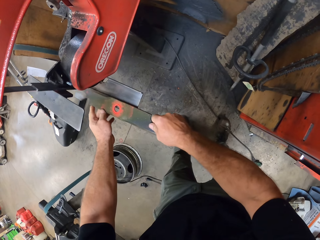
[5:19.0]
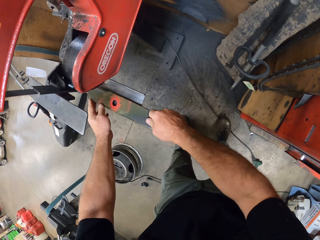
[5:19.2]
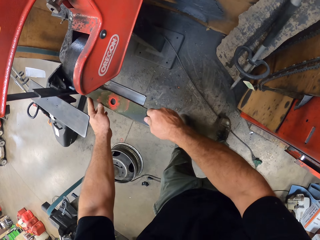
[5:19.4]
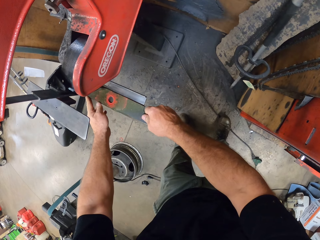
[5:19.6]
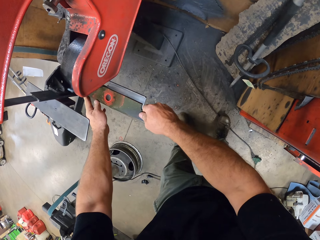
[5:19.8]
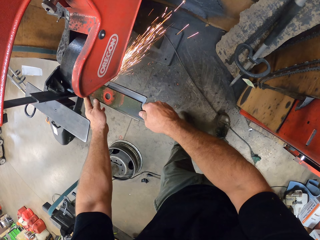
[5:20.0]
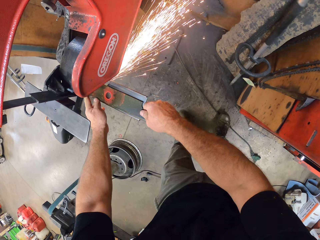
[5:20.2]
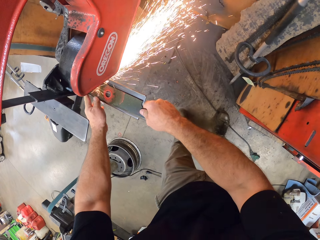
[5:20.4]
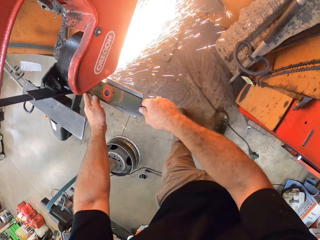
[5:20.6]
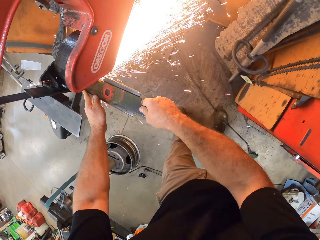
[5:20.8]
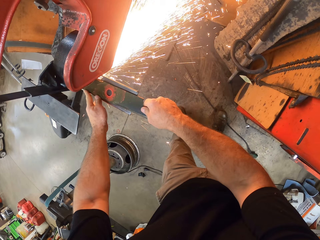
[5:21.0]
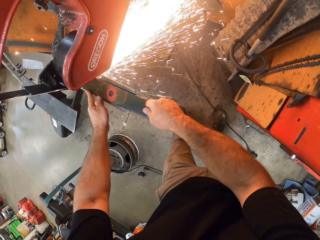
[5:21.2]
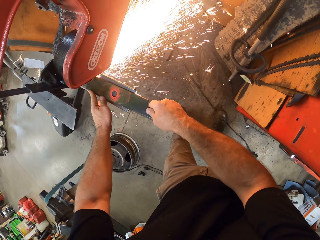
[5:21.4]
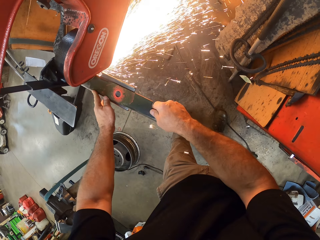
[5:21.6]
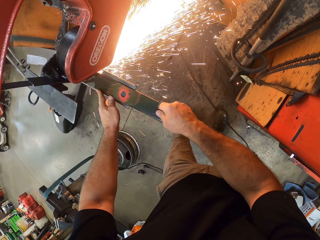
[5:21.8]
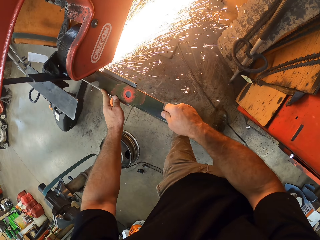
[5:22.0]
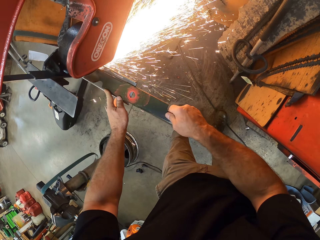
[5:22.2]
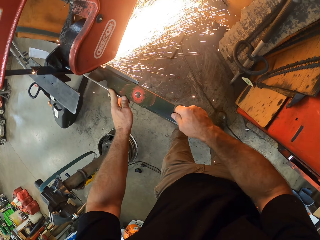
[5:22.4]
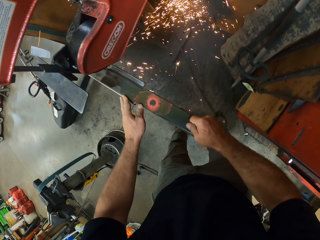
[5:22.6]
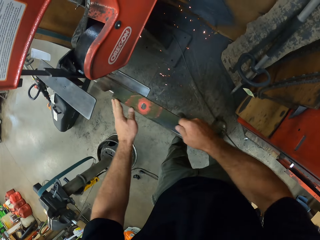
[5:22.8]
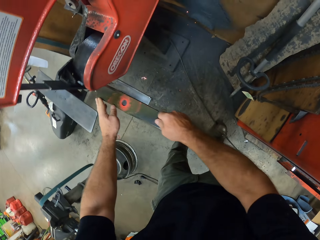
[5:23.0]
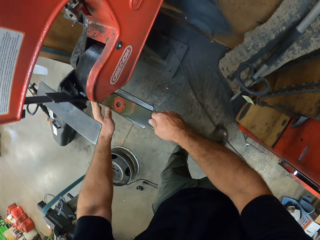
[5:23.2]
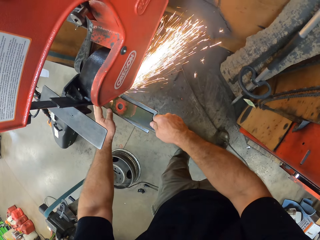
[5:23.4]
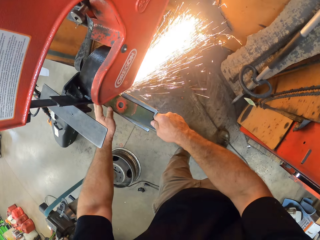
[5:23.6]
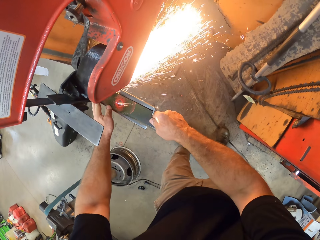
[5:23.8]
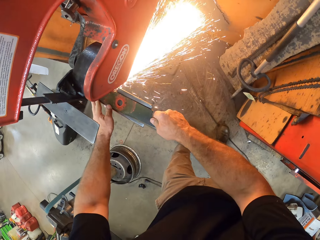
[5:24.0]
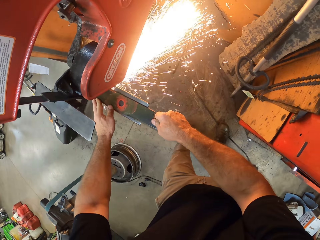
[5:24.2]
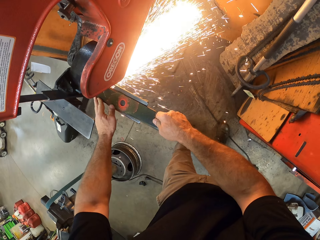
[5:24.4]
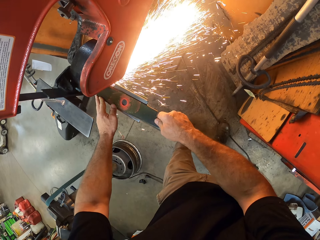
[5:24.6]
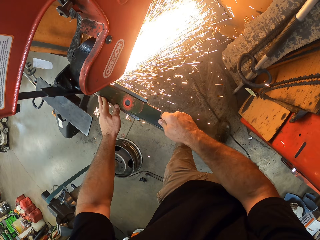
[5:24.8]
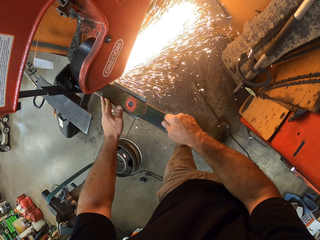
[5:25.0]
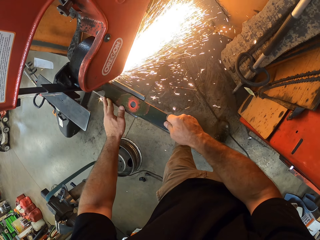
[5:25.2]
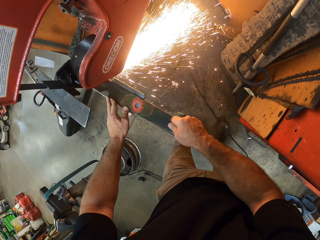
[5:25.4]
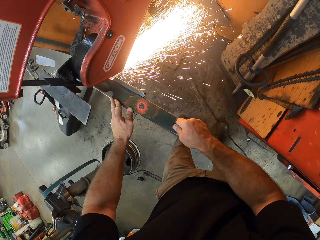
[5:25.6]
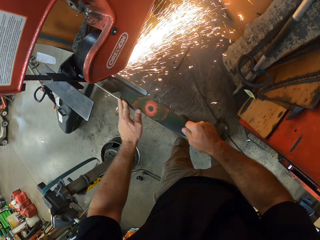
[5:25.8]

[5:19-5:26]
The camera wearer sharpens the first blade with the blade sharpening machine with both hands.

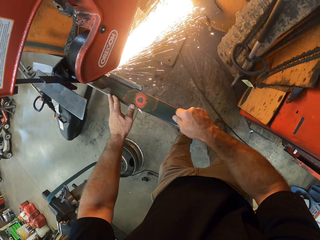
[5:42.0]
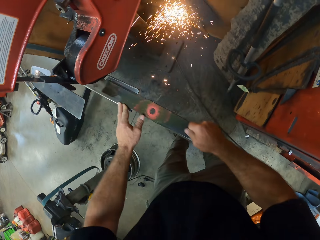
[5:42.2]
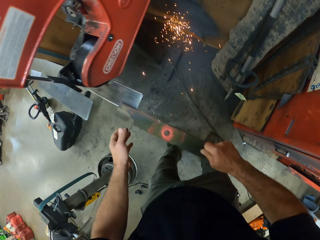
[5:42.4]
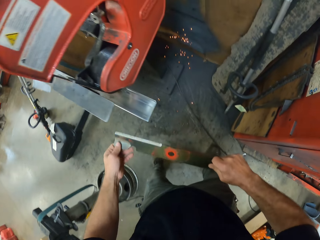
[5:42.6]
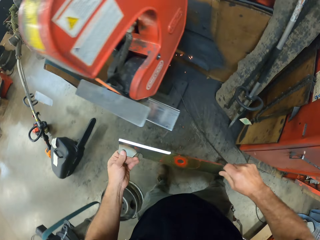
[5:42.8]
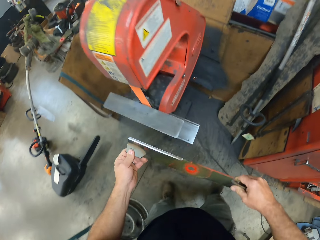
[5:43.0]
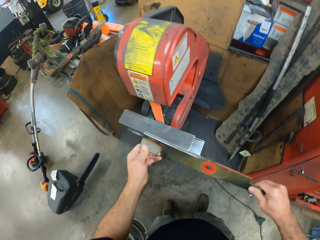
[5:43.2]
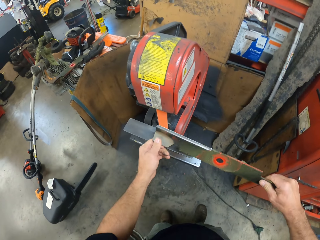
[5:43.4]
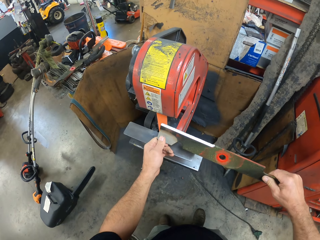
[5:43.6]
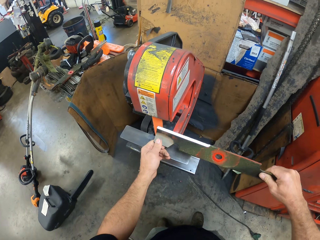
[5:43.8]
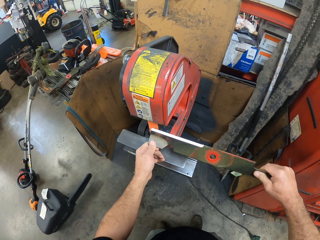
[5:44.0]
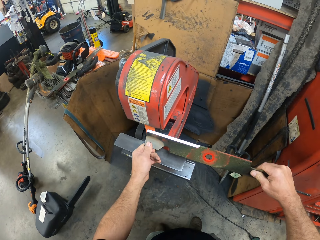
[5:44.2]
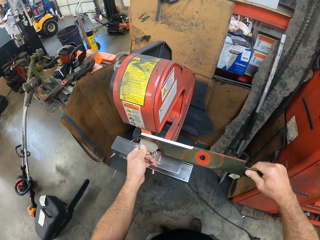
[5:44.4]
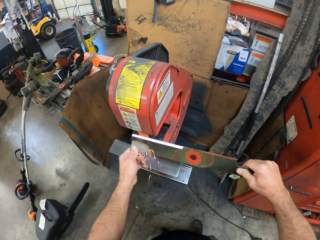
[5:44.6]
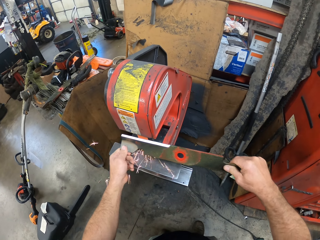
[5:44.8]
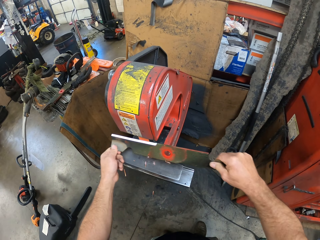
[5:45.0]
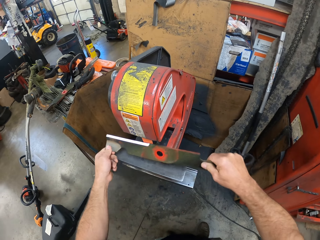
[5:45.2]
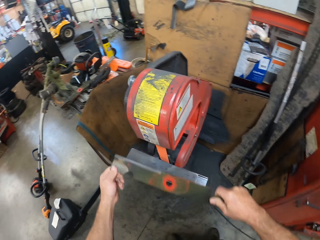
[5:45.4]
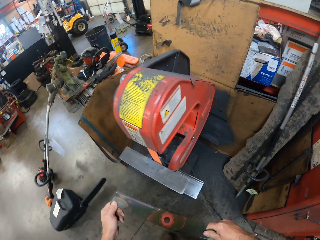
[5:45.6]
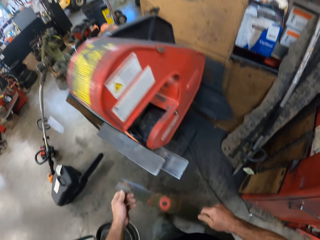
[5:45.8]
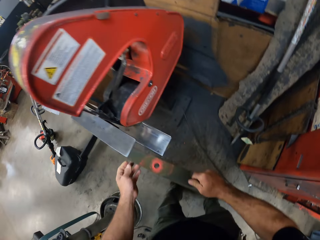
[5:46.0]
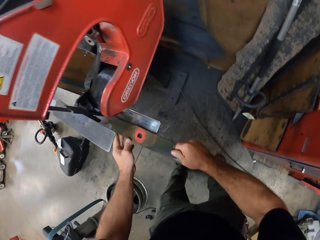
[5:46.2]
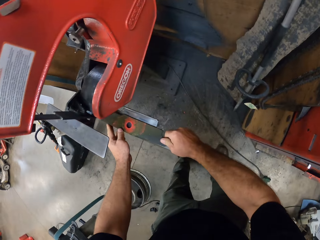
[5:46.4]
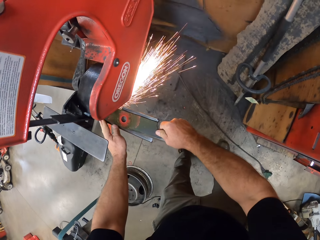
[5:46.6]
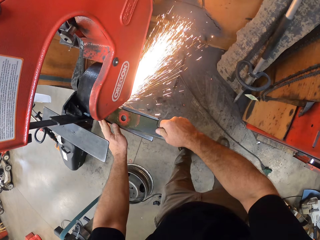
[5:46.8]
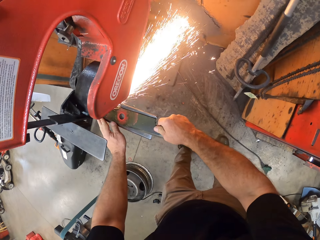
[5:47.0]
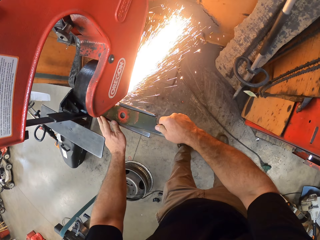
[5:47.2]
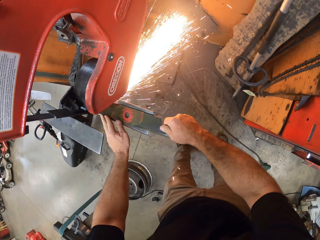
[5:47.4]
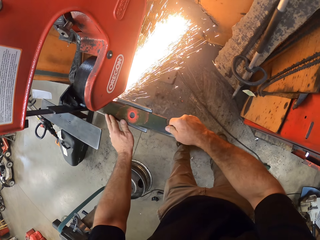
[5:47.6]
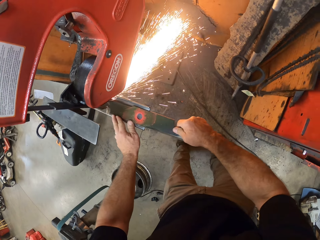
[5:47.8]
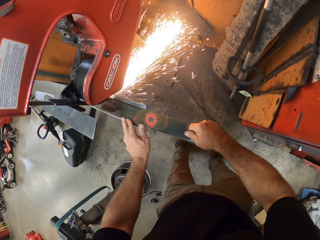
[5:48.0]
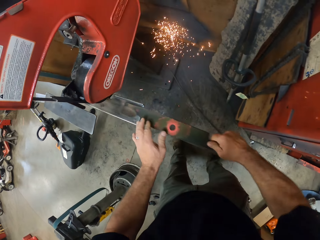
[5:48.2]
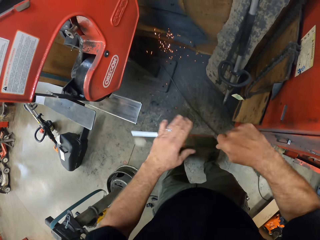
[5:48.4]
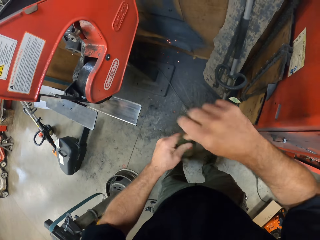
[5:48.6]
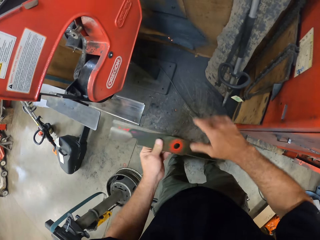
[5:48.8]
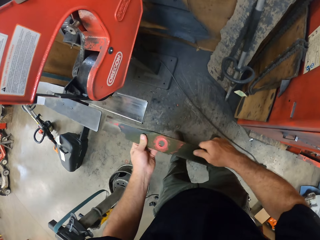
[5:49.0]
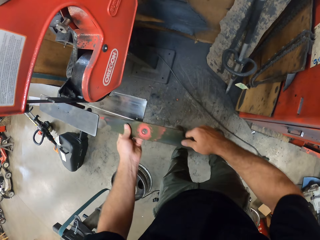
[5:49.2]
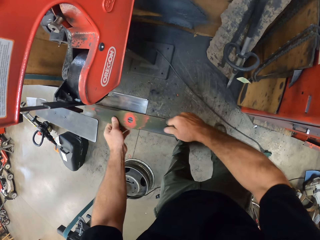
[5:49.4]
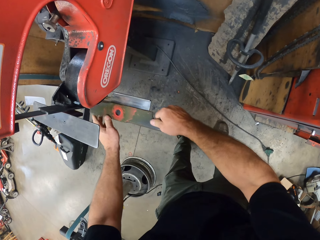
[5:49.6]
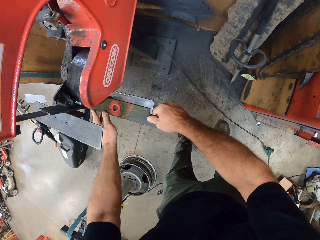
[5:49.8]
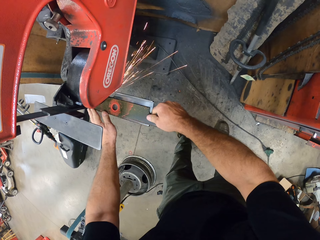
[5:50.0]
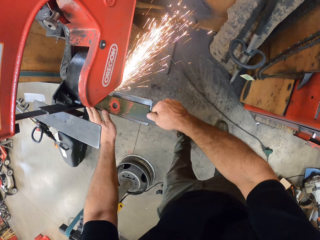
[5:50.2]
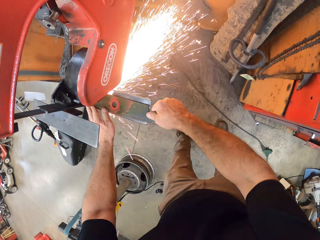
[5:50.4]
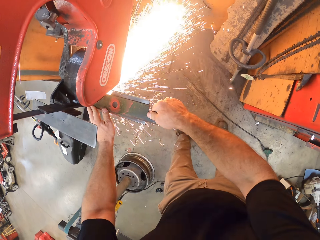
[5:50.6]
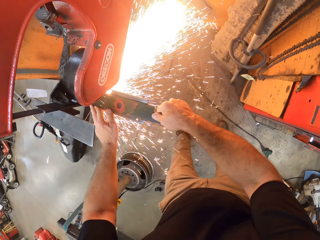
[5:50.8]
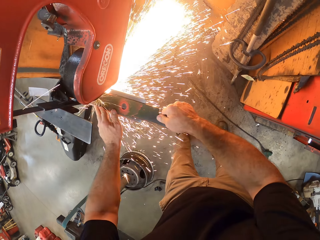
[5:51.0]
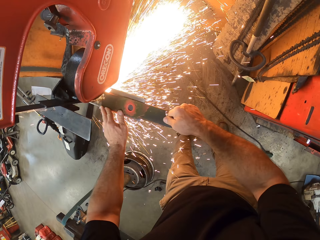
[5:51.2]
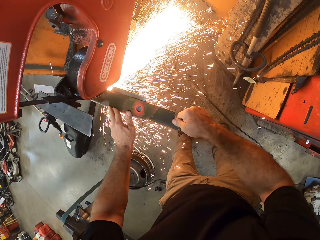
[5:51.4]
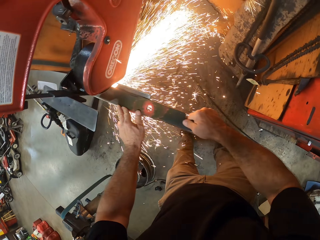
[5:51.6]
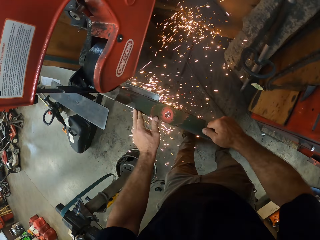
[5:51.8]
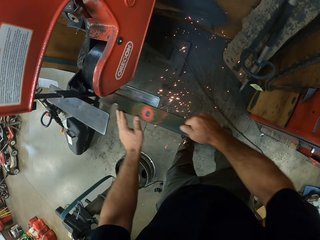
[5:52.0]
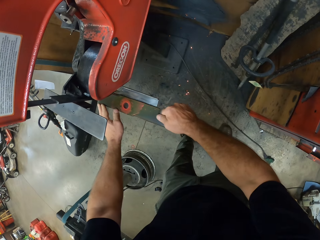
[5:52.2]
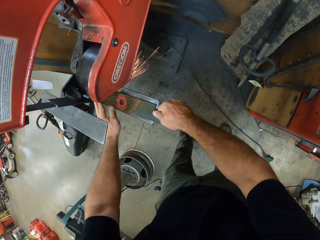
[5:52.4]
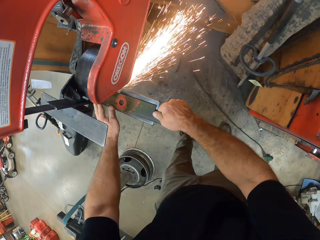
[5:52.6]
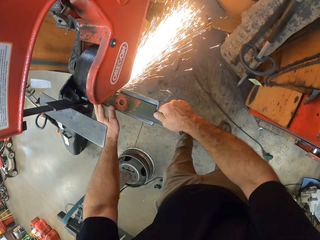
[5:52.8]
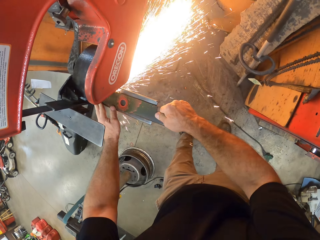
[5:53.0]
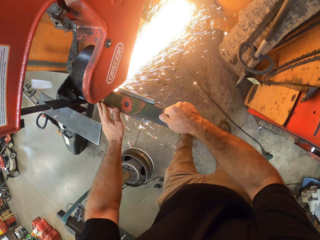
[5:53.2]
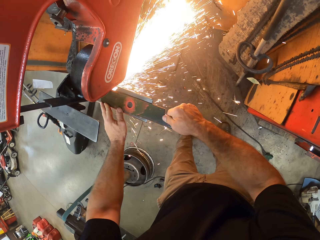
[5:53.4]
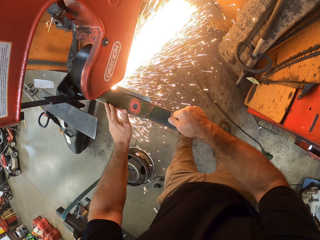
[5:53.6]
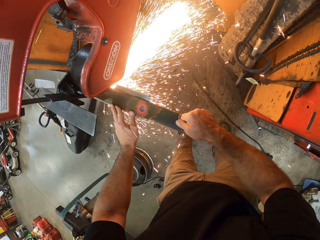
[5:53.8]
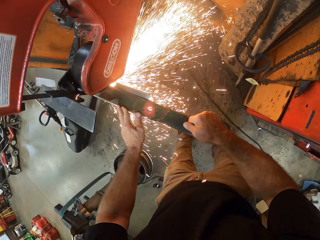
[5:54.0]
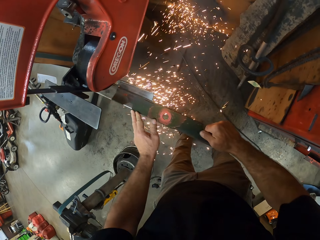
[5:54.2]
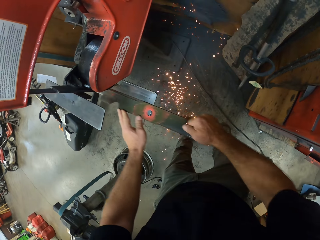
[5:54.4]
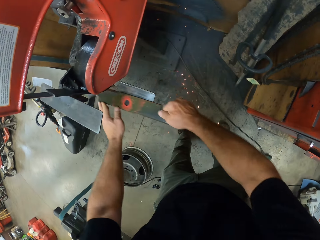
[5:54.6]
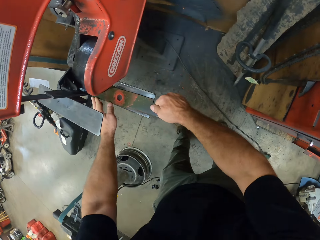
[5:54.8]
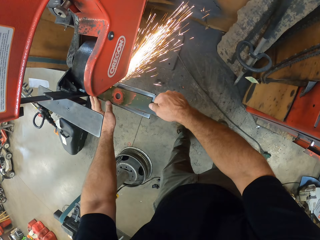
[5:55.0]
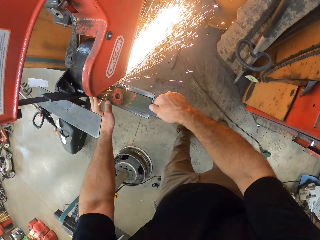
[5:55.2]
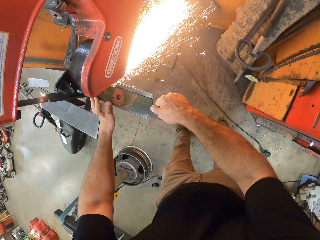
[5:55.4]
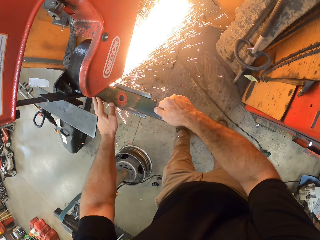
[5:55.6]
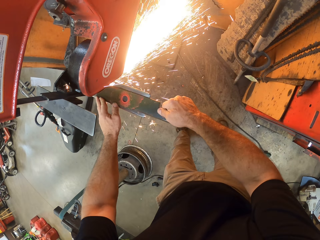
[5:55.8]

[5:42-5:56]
The camera wearer looks at the blade. They sharpen the blade. They turn the blade. They sharpen the blade.
